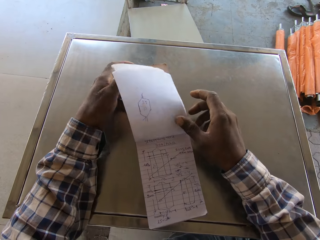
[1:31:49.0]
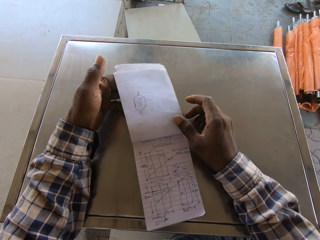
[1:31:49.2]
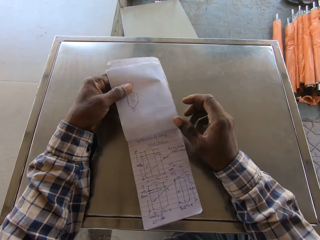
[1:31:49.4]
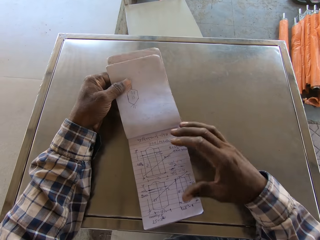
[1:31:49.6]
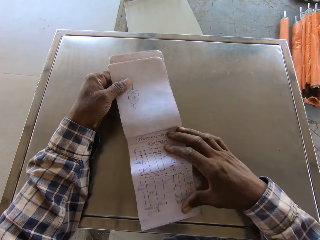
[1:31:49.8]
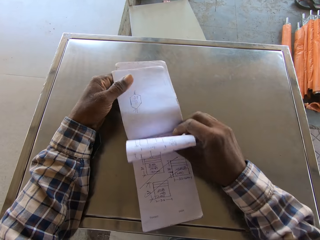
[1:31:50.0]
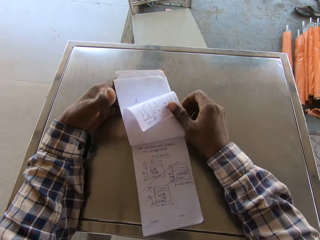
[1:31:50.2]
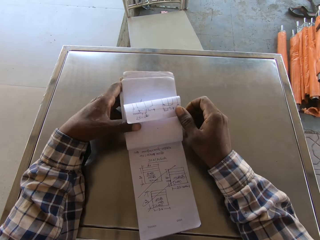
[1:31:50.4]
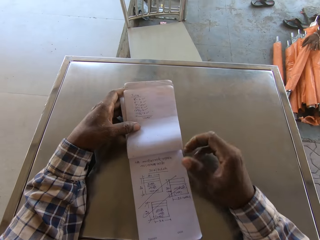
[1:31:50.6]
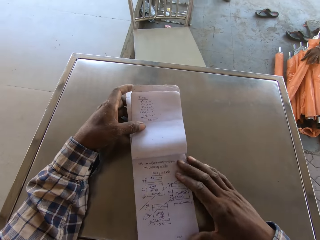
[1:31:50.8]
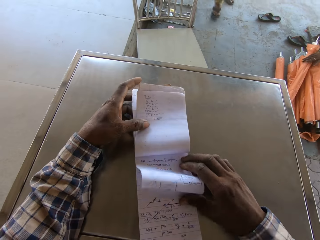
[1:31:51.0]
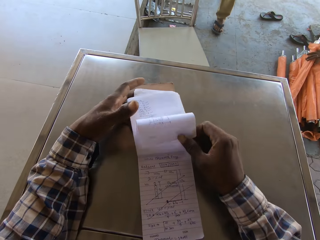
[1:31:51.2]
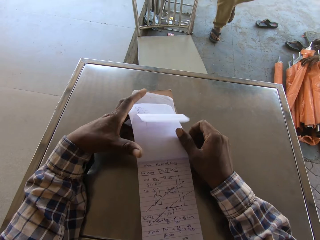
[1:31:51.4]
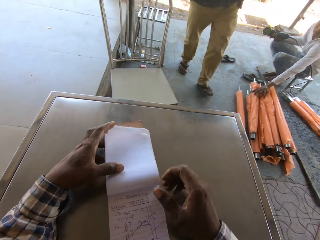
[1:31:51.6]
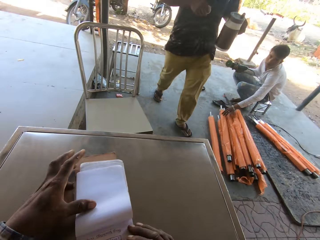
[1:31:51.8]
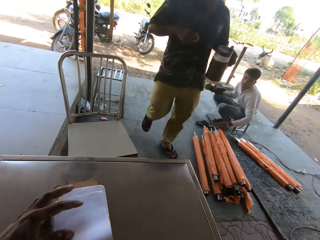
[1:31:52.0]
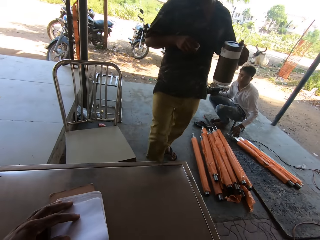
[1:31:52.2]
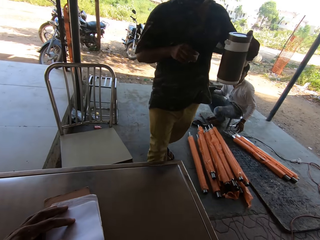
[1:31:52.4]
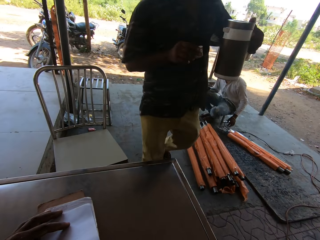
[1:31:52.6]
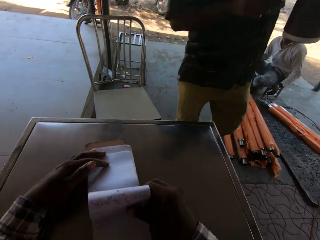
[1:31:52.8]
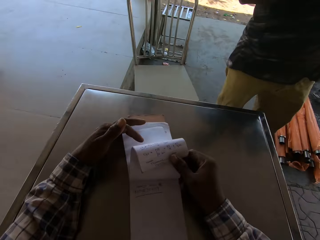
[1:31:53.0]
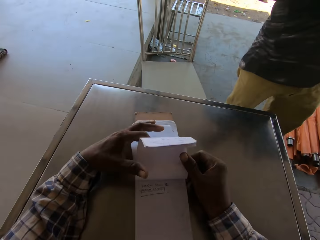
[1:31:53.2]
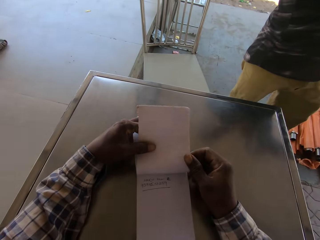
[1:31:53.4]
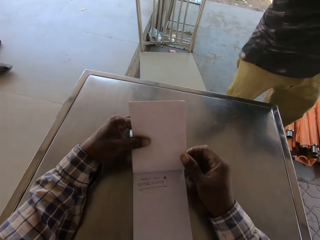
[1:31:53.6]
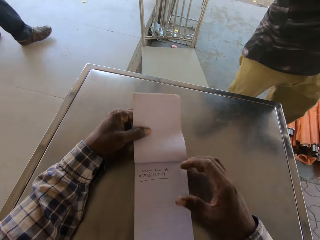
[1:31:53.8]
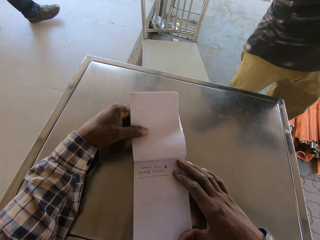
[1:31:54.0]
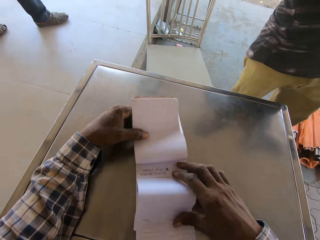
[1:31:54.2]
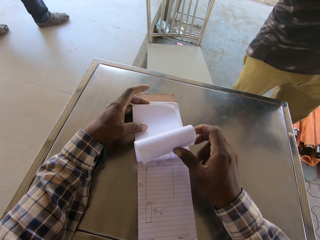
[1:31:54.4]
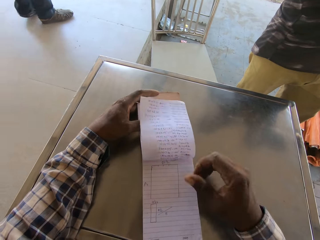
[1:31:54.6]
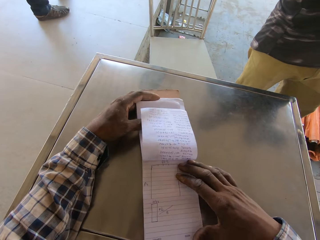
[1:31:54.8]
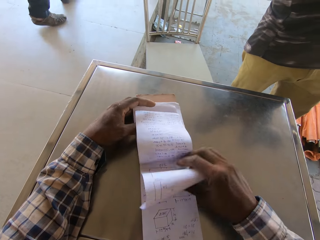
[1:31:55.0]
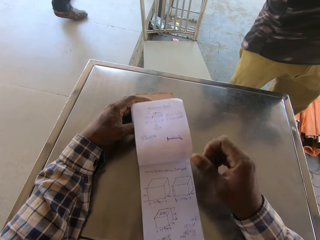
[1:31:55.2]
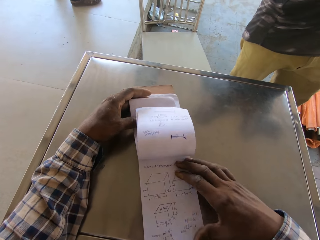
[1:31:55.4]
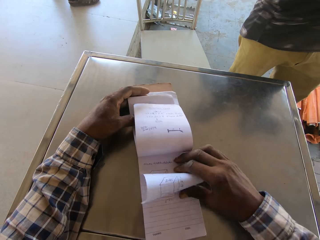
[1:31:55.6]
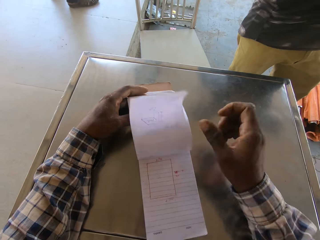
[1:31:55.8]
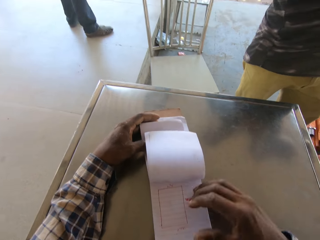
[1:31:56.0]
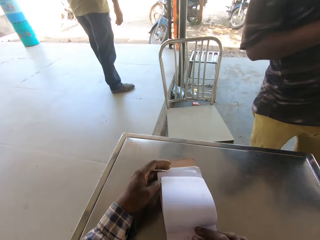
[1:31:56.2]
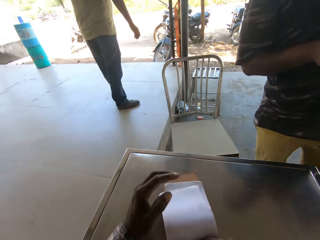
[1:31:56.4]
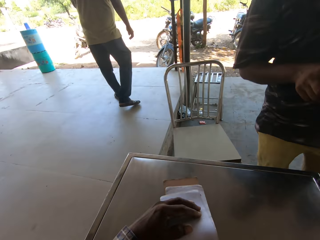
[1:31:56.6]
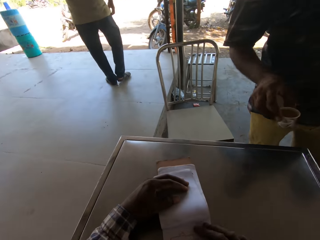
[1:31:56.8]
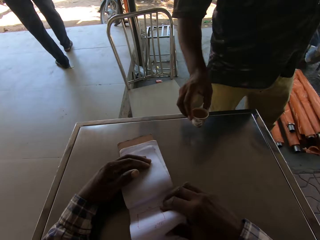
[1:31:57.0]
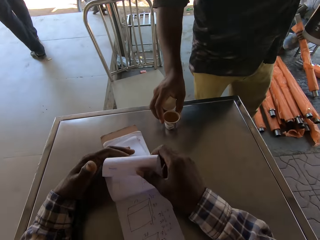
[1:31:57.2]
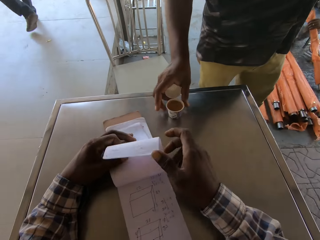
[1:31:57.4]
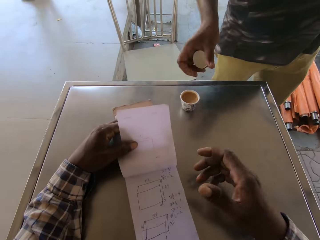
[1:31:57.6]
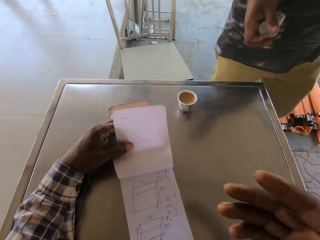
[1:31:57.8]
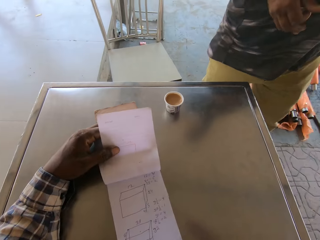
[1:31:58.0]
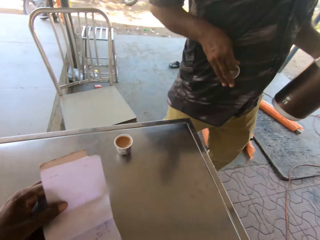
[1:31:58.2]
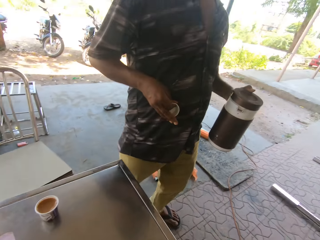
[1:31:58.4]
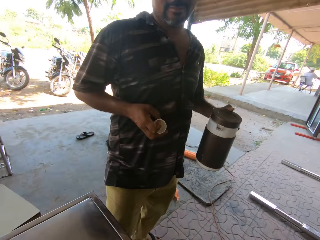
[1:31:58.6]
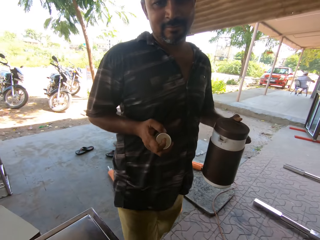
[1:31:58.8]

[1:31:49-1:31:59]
A man drops the aluminum rail on a pile of aluminum rails on the floor with his left hand. Another man interacts with the camera wearer. The other man drops a cup of coffee on the desk with his right hand.

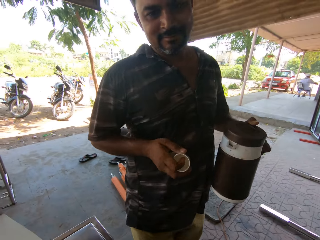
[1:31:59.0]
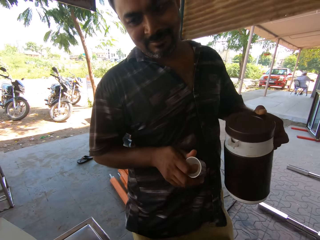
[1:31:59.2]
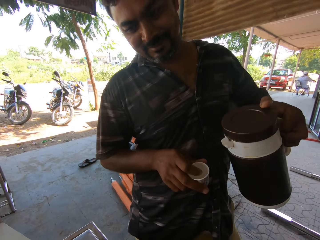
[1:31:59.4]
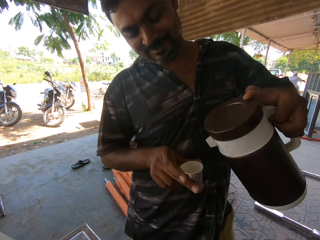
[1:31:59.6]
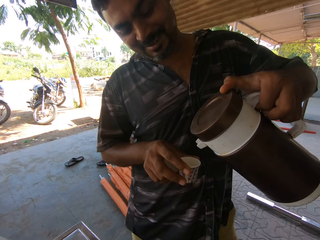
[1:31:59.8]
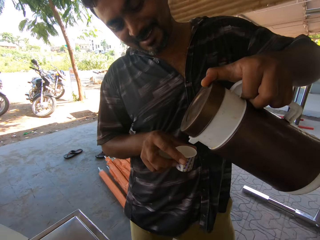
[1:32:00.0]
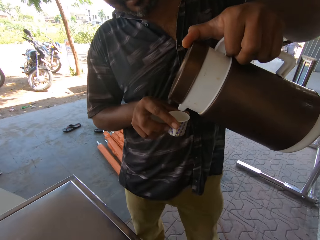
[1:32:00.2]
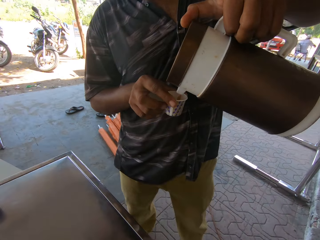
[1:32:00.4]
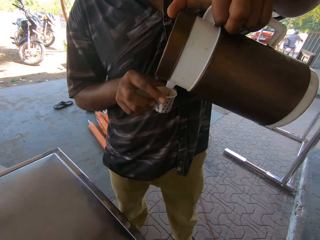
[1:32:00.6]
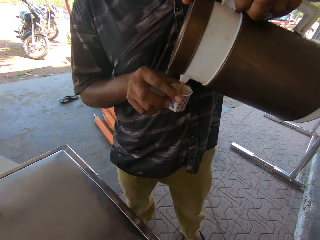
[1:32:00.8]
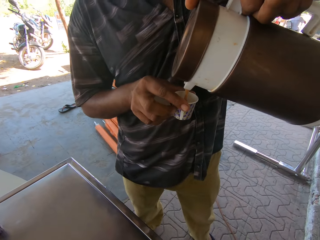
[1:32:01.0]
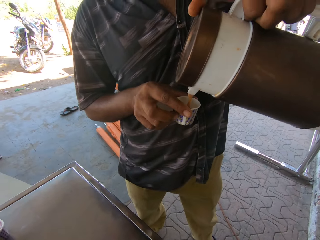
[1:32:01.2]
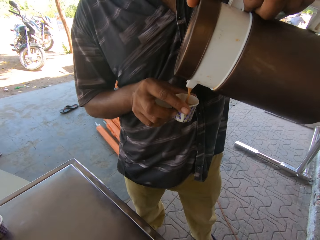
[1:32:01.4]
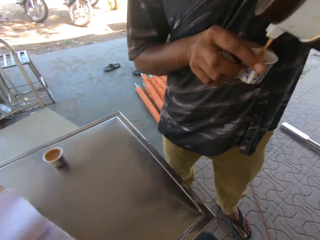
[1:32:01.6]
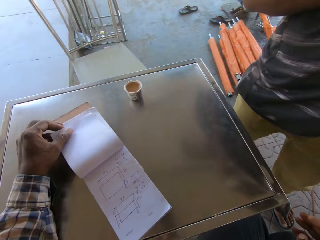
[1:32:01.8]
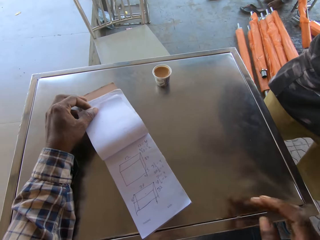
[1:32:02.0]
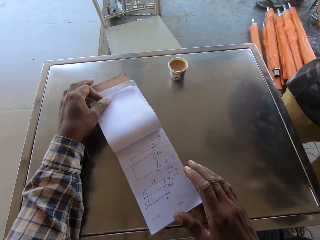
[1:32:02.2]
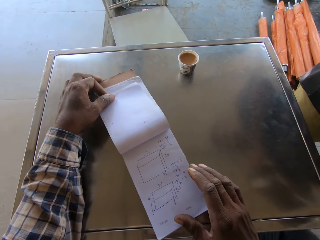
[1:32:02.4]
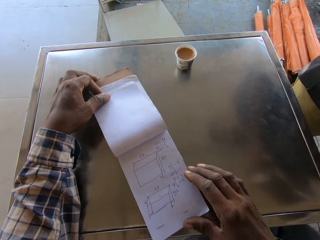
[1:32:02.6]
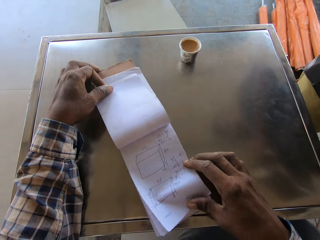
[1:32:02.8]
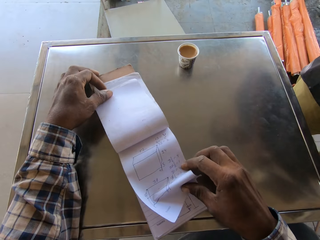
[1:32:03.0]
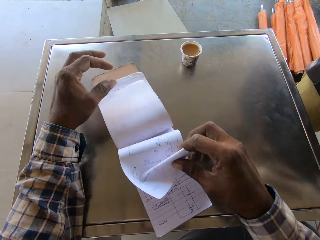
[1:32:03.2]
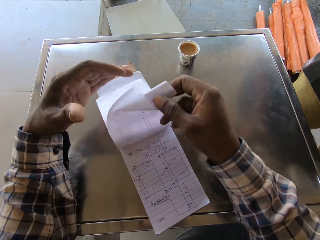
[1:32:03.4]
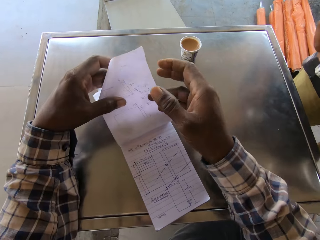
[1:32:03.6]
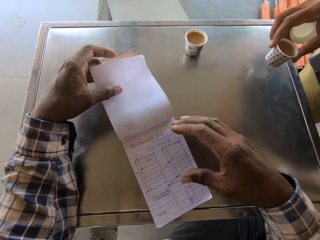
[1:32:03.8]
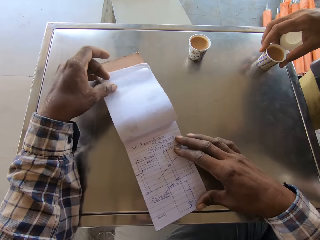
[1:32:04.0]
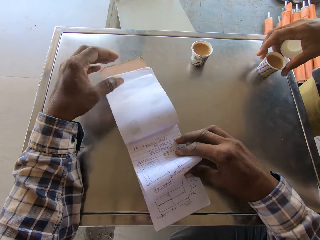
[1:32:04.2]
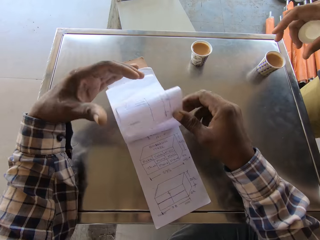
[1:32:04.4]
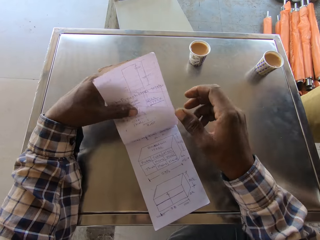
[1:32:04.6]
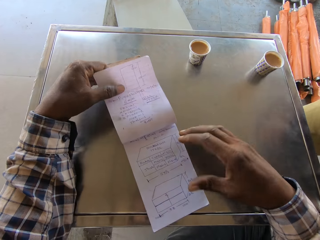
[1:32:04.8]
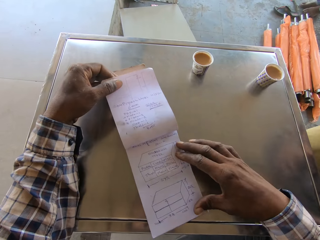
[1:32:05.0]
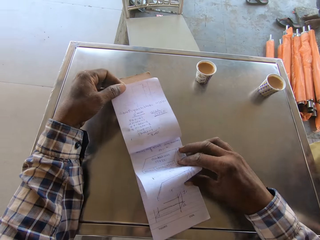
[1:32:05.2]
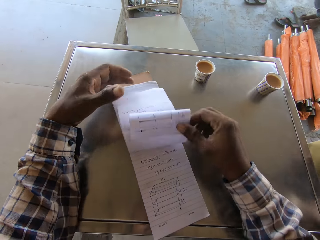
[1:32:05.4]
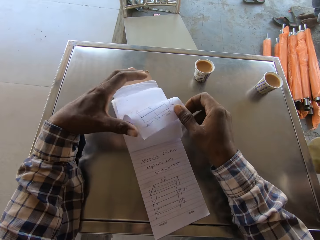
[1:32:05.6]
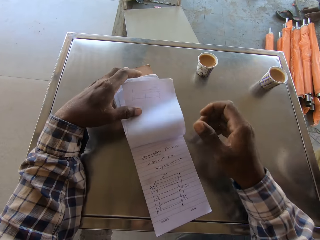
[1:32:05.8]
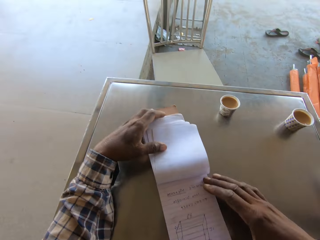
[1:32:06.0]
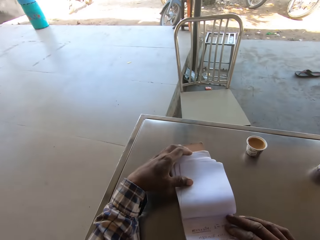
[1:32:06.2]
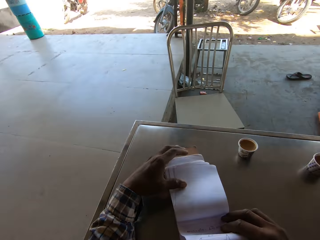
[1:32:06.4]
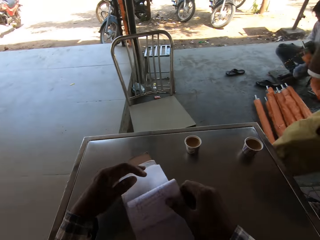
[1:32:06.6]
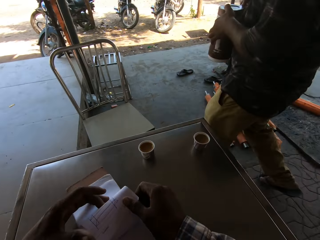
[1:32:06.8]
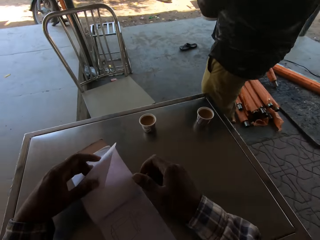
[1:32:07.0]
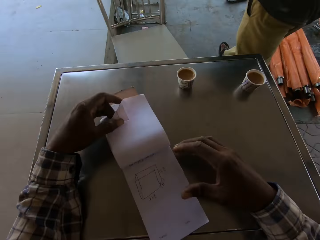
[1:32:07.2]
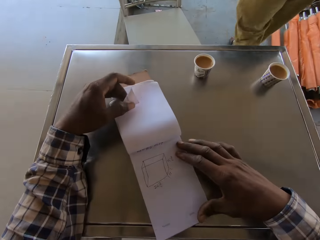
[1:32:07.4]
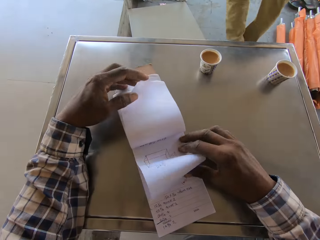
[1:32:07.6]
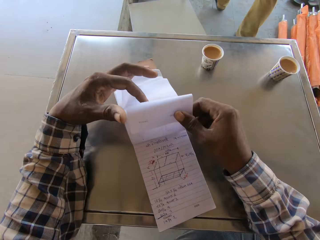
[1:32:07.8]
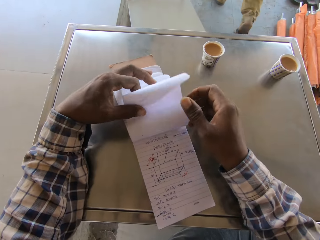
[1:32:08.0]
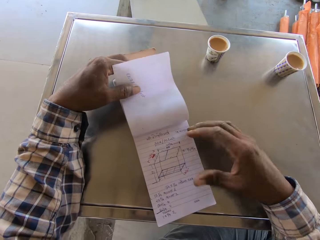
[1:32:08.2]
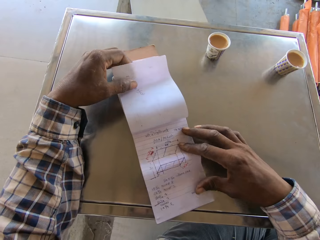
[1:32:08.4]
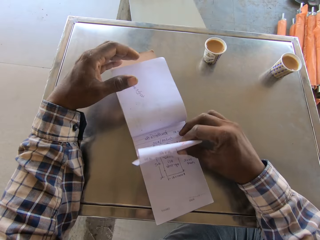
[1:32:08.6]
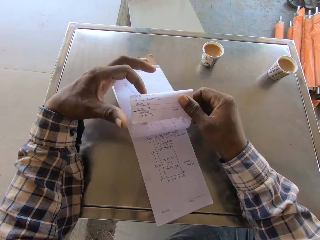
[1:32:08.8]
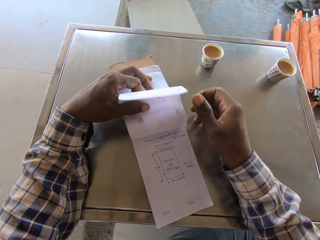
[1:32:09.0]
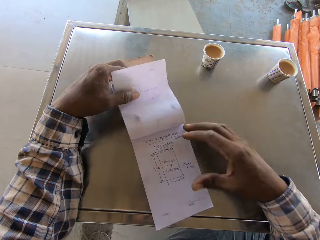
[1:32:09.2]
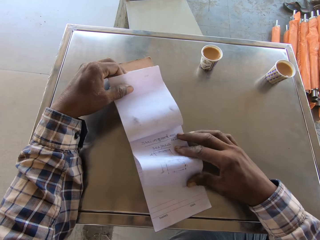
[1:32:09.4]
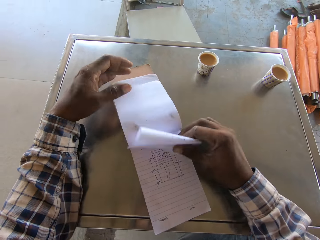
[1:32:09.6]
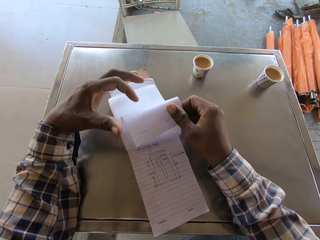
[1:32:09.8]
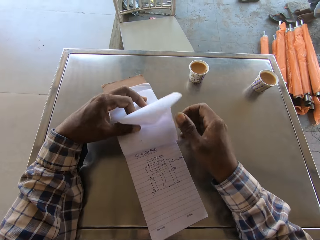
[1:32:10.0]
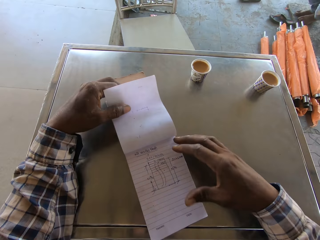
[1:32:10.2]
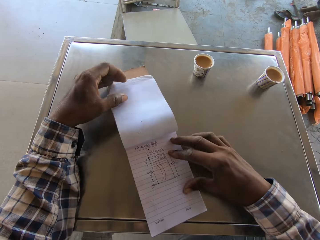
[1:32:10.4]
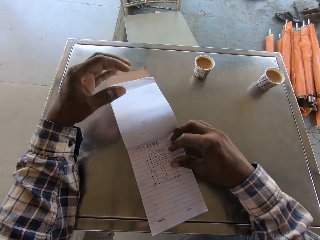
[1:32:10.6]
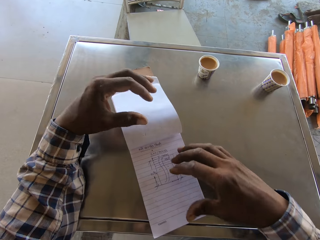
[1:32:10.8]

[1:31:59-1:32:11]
A man pours coffee into a cup in his right hand from a flask in his left hand. The camera wearer flips pages in the book with his hands. The man drops the cup of coffee on the desk with his right hand. The man walks in the workshop.
